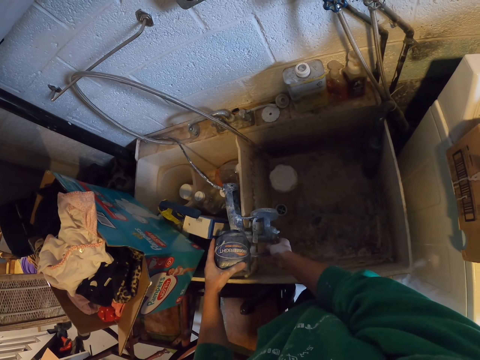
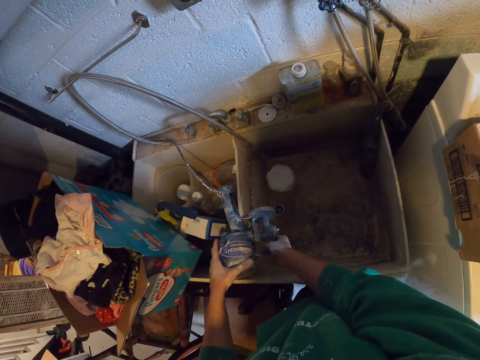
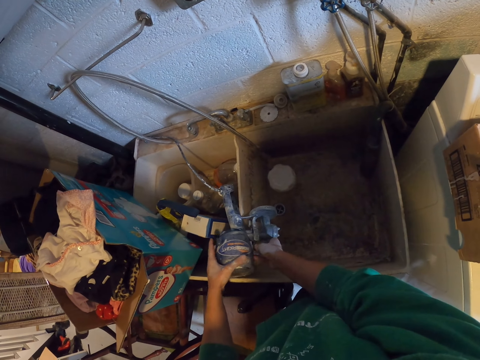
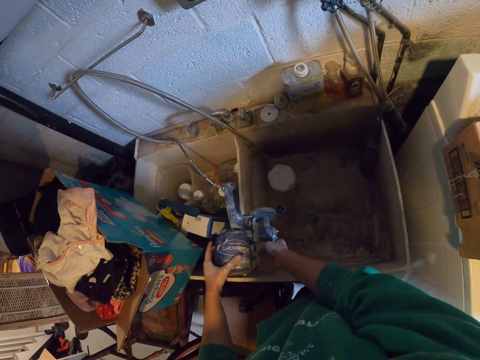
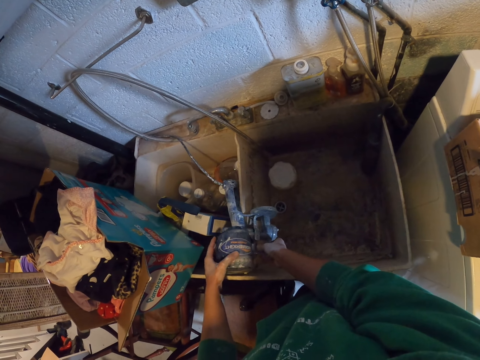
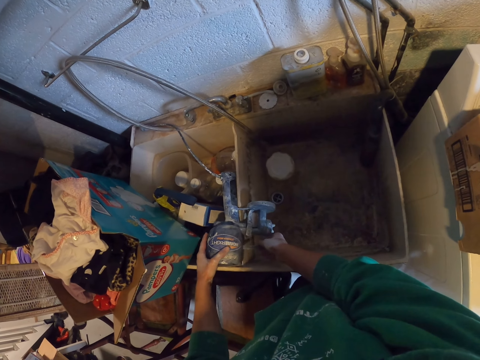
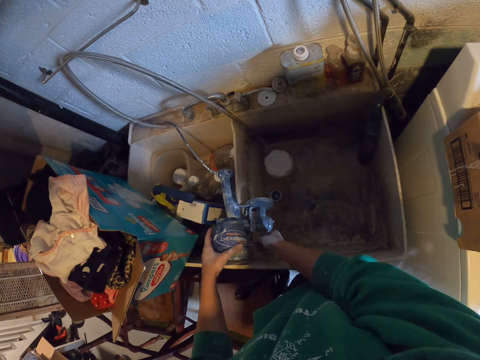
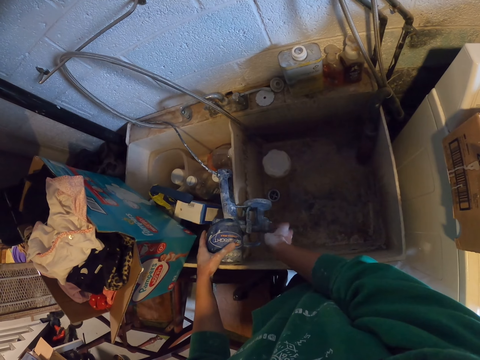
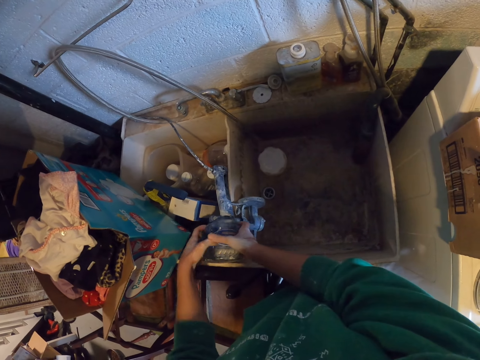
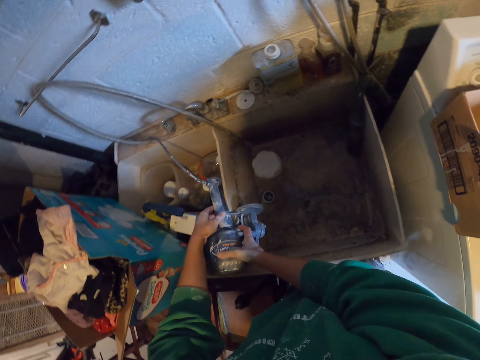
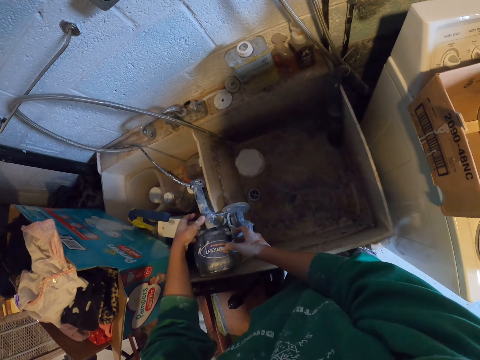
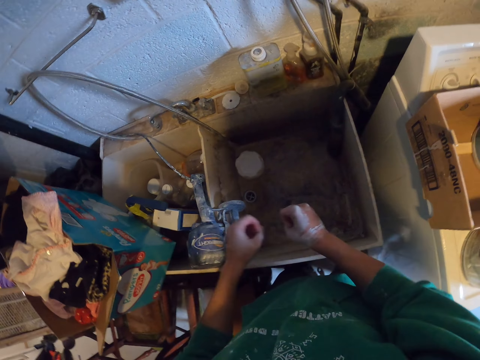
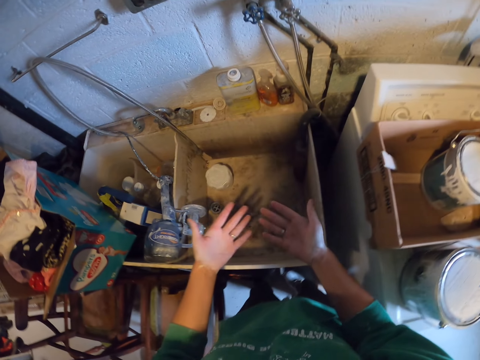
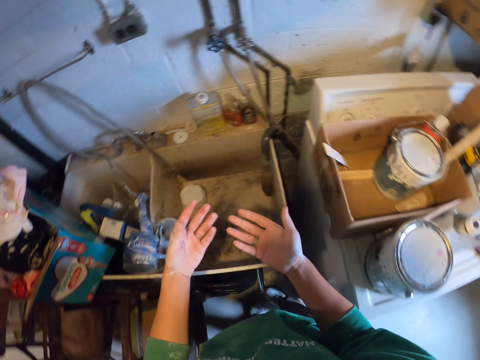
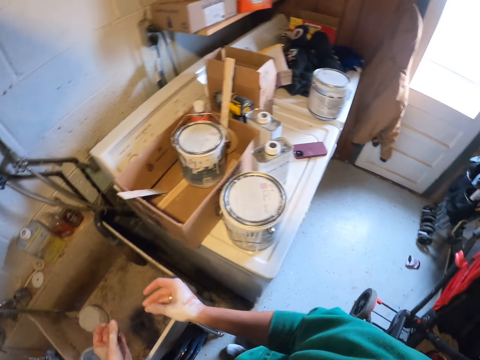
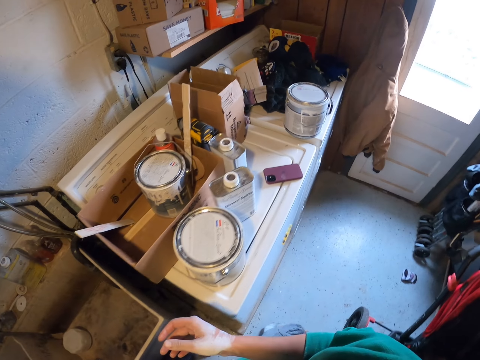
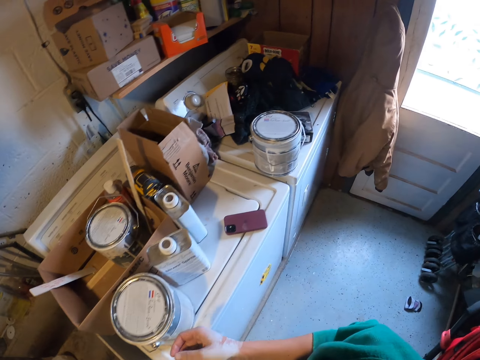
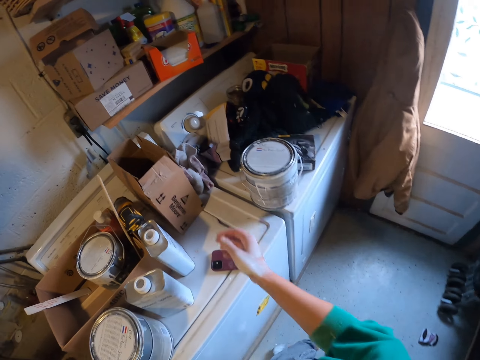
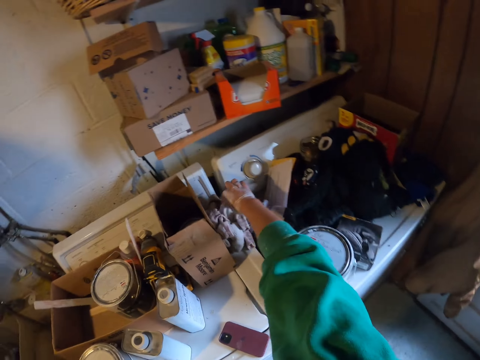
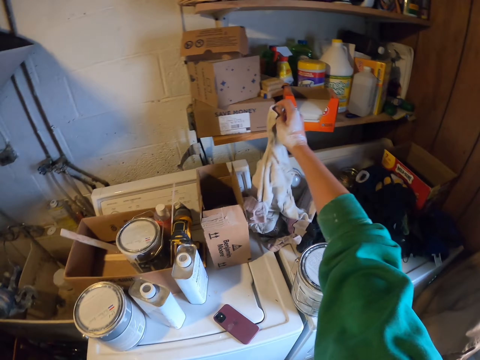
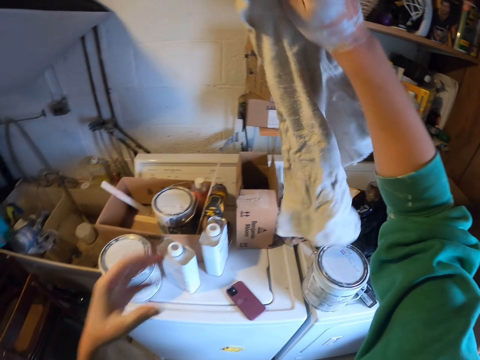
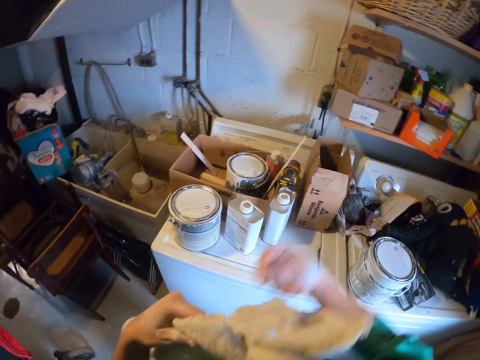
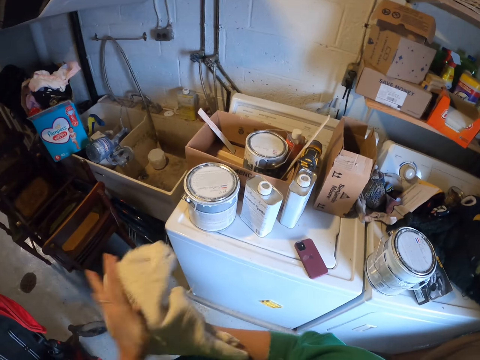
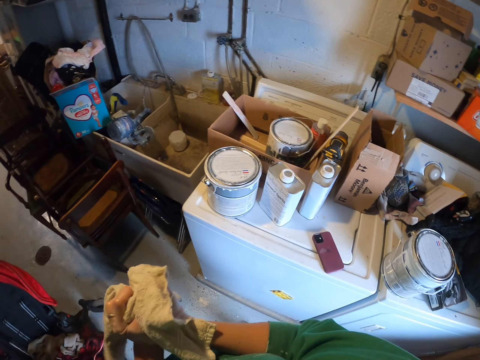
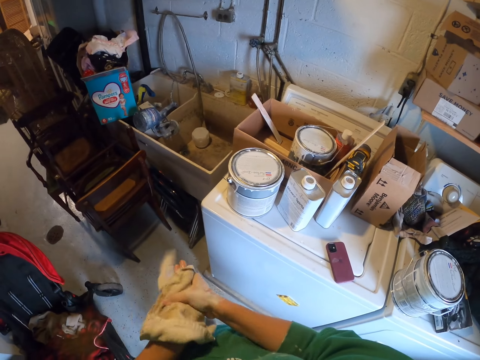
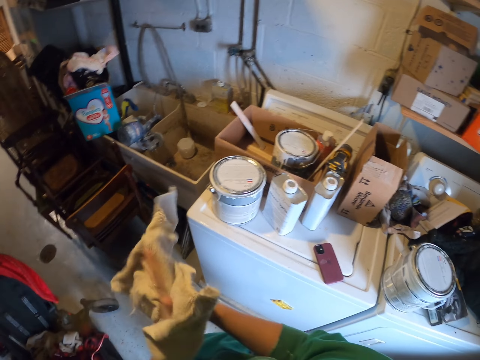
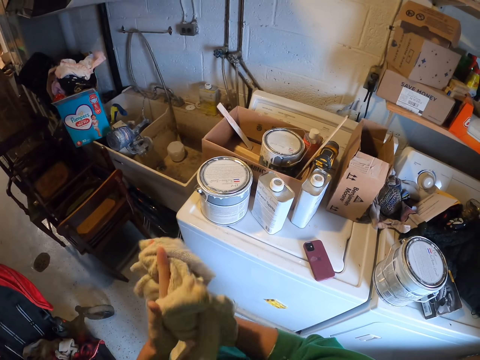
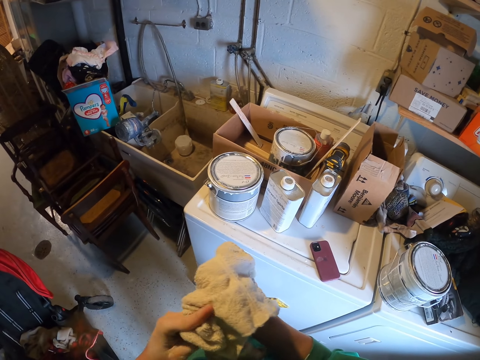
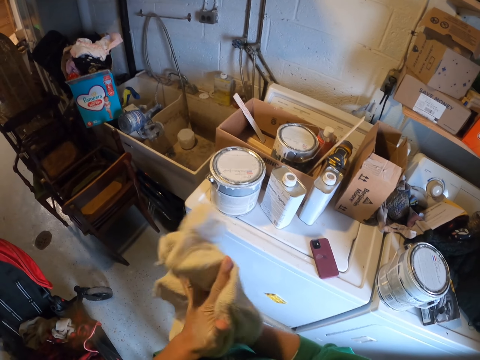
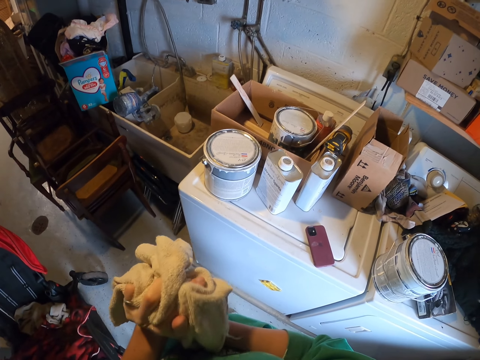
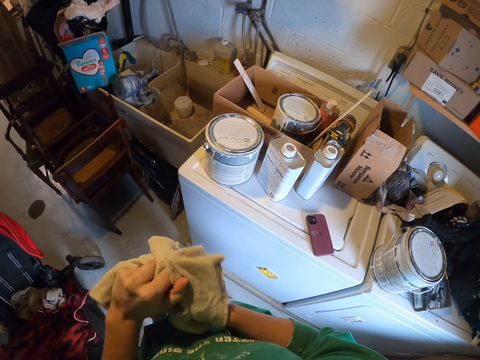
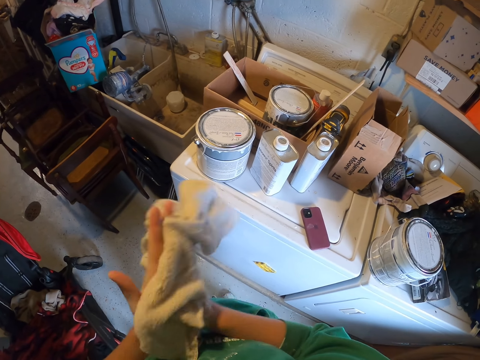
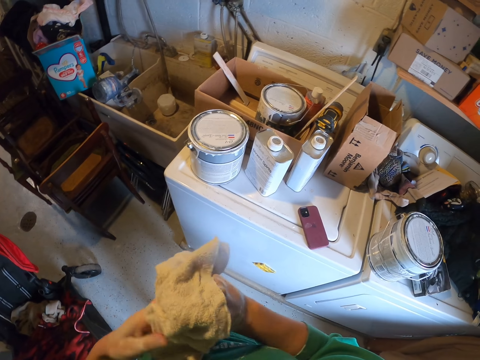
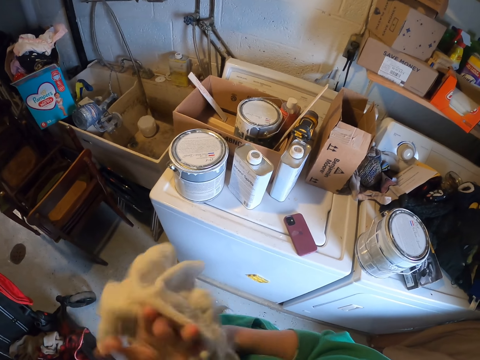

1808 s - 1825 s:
The camera wearer places down the paint sprayer. He looks at the hands. He walks in a room. He picks up a piece of towel. He wipes the hands with the towel.

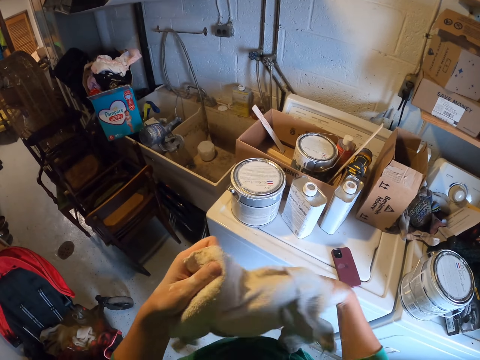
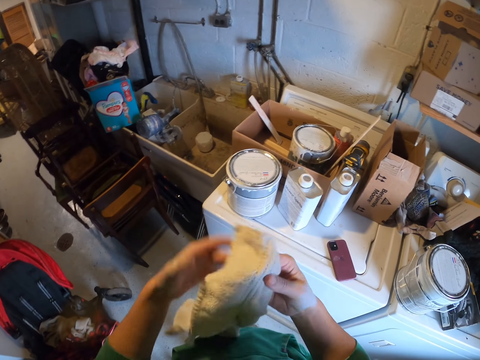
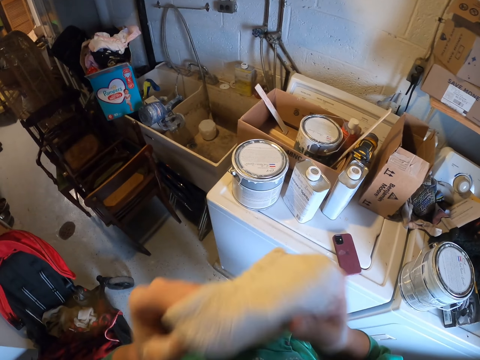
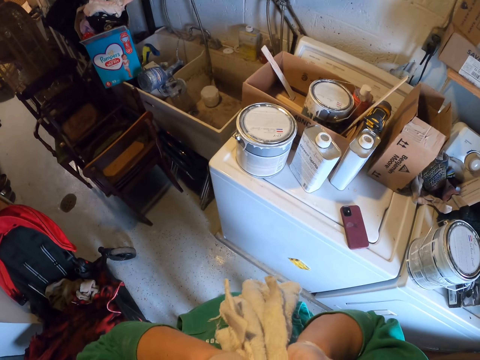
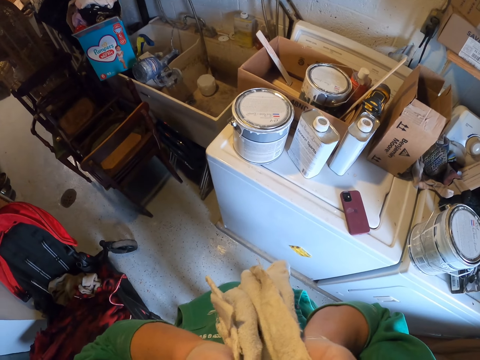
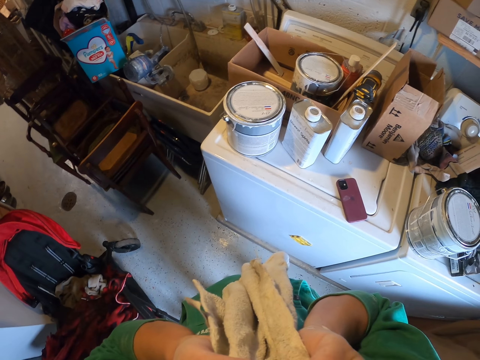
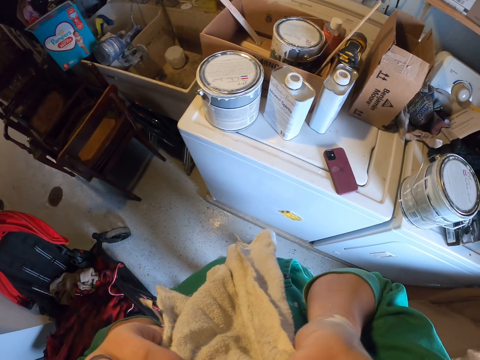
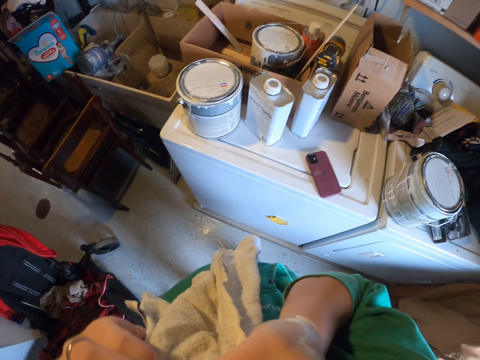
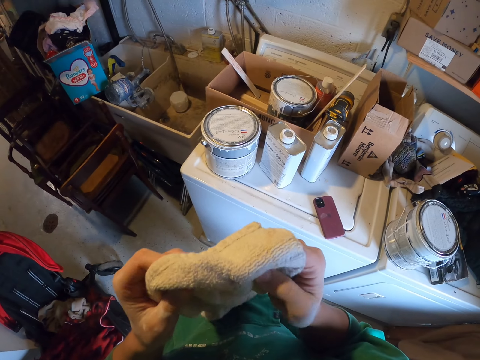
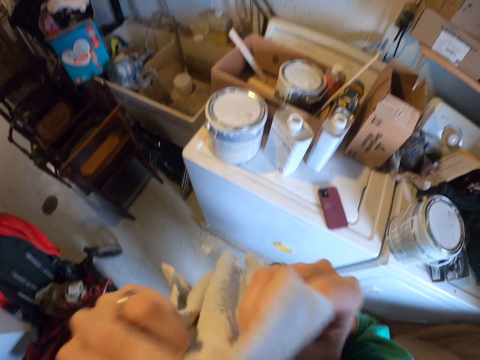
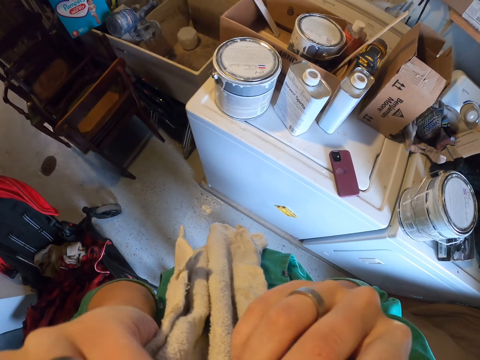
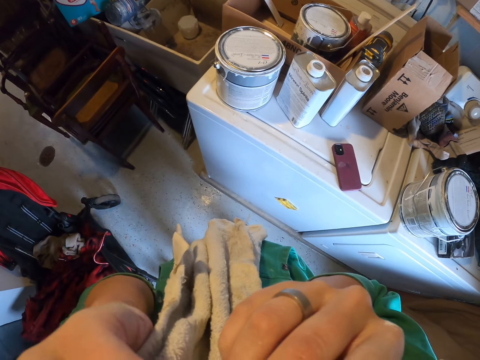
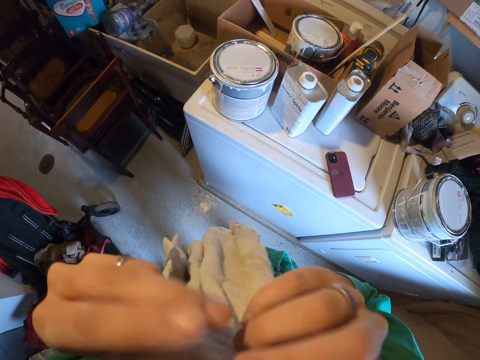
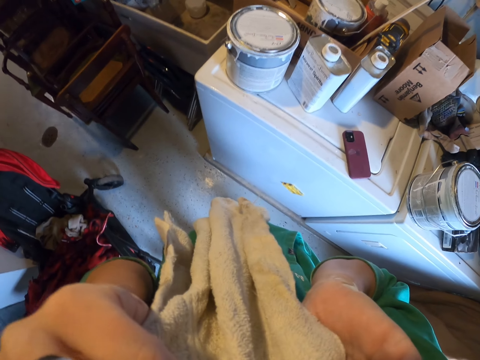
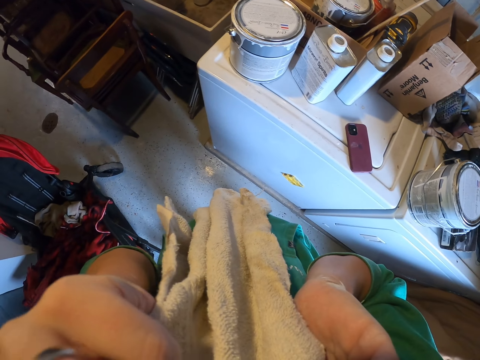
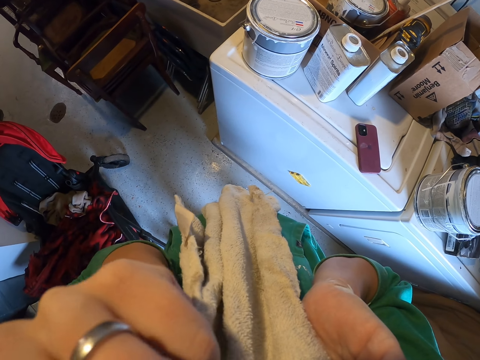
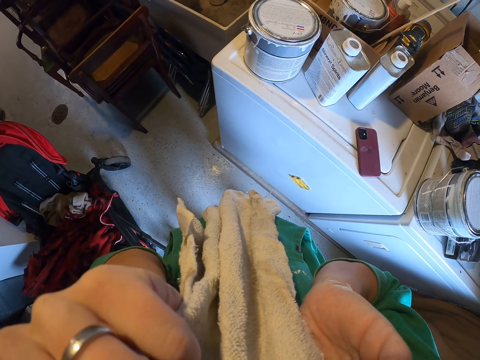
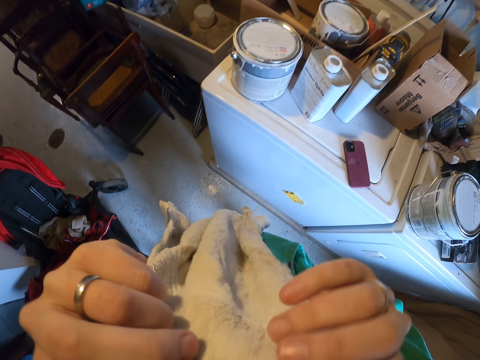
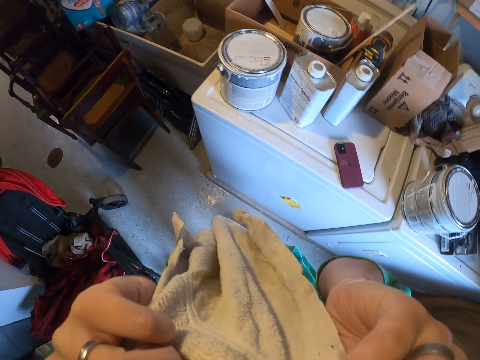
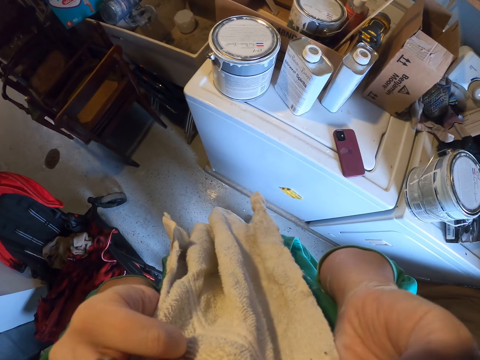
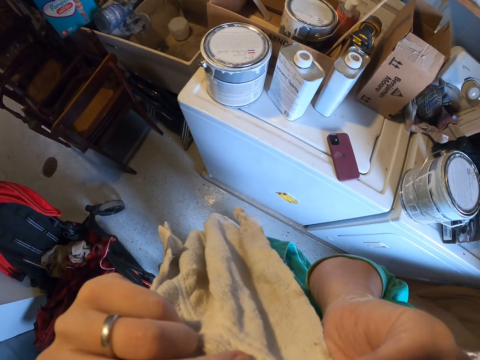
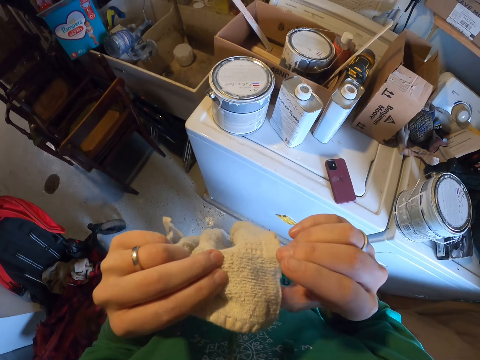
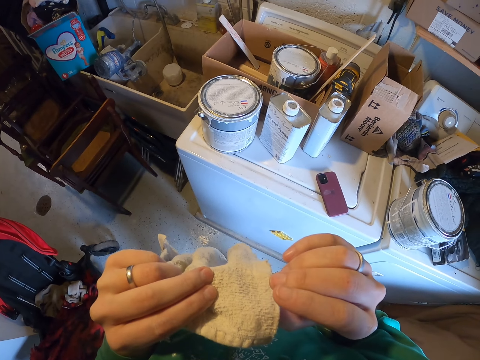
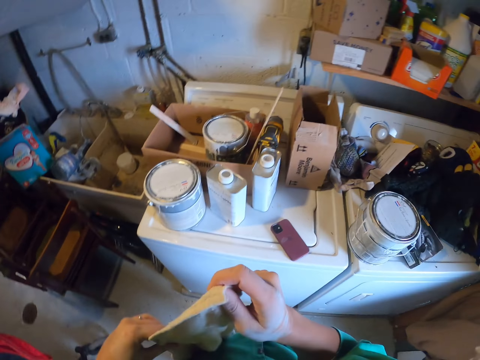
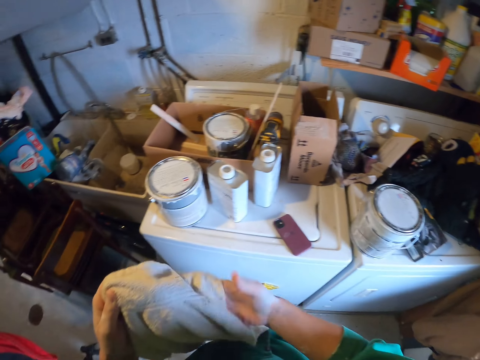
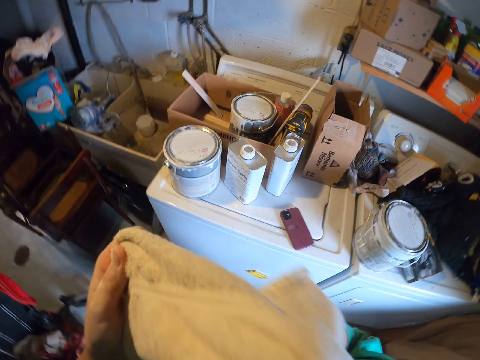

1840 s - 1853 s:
The camera wearer wipes the face with a towel.
